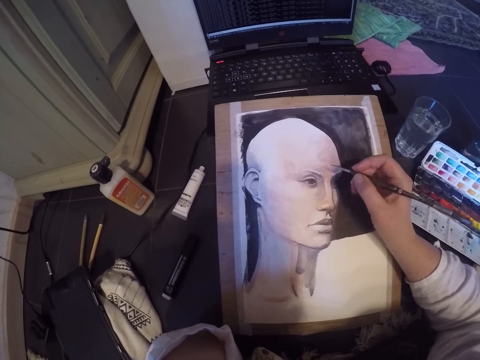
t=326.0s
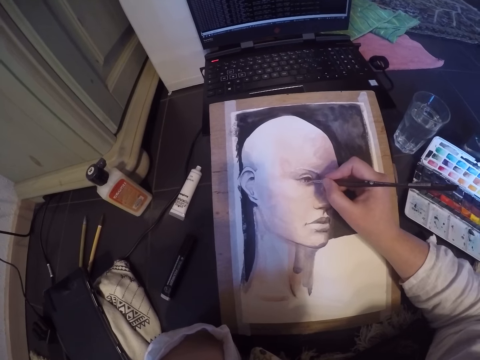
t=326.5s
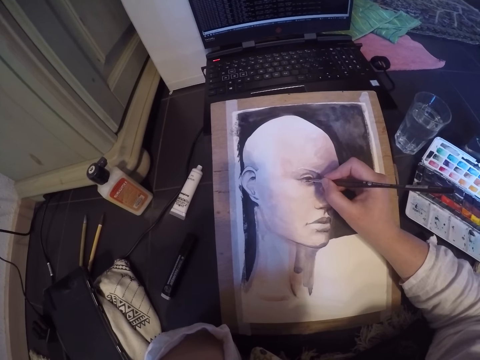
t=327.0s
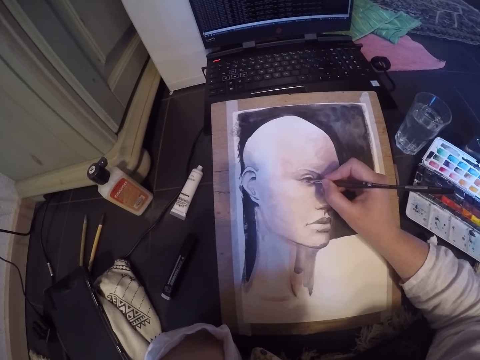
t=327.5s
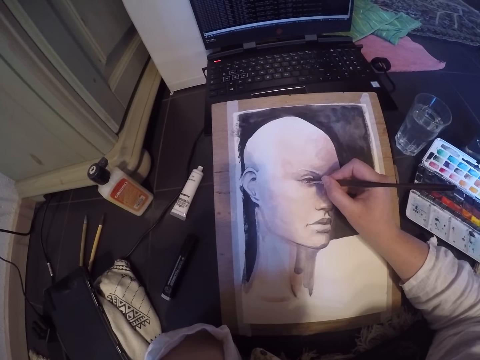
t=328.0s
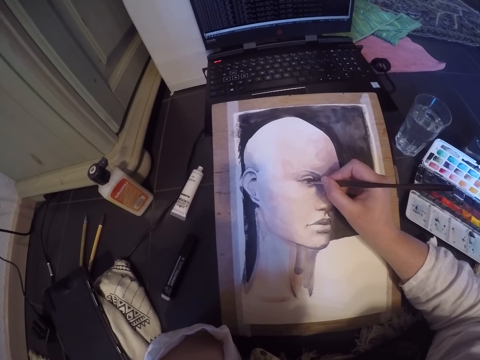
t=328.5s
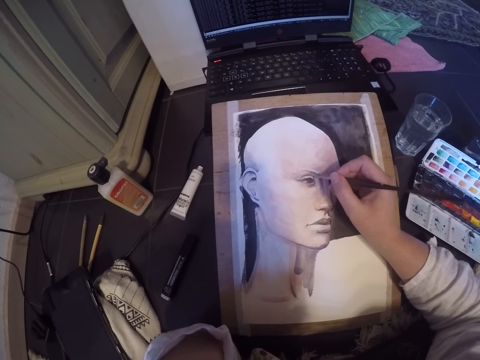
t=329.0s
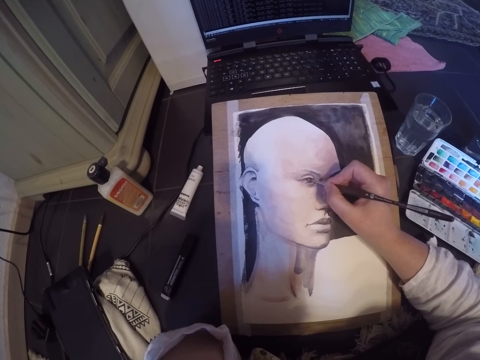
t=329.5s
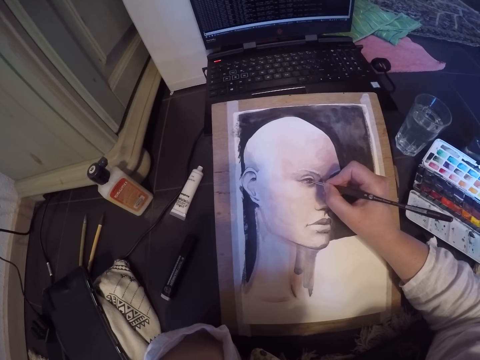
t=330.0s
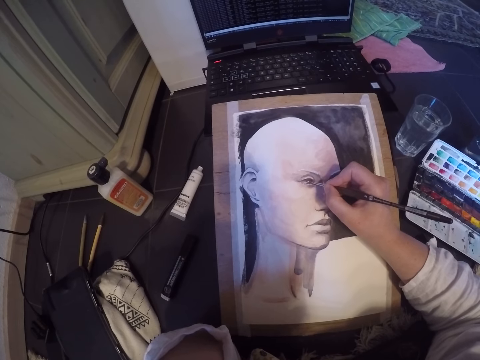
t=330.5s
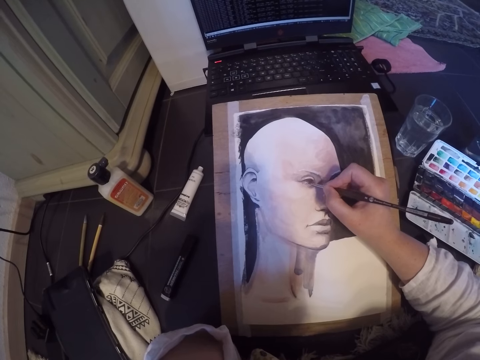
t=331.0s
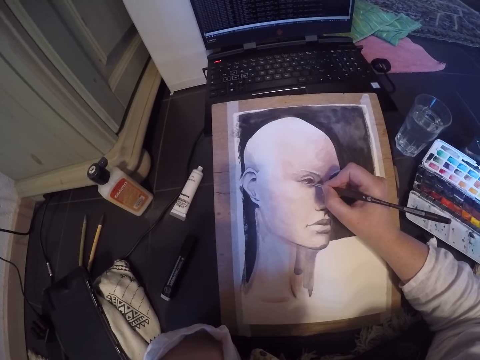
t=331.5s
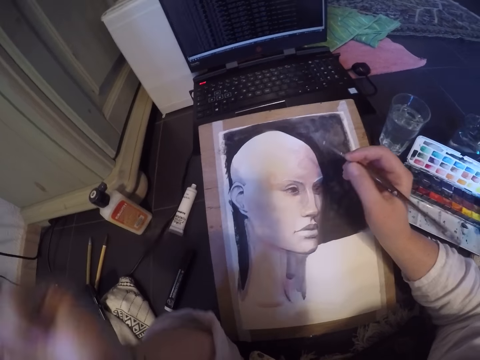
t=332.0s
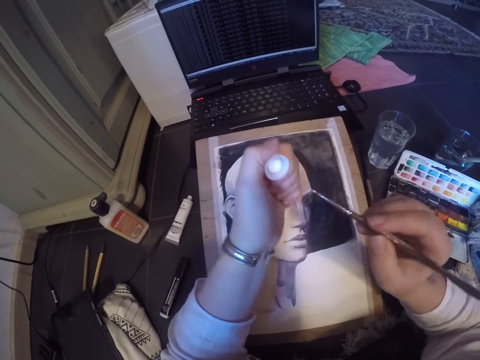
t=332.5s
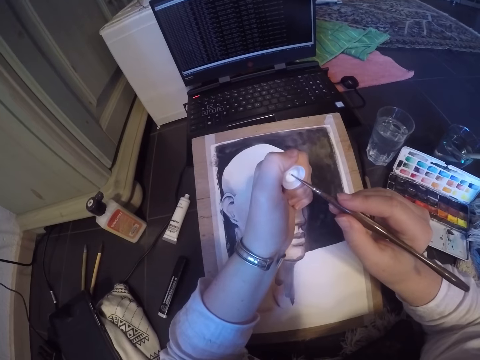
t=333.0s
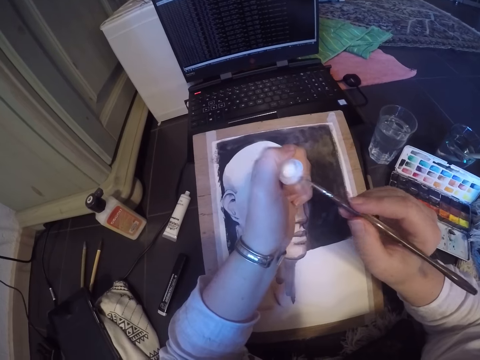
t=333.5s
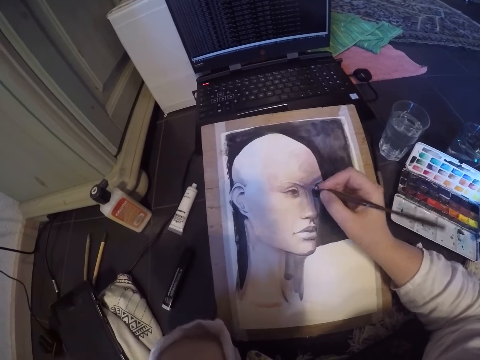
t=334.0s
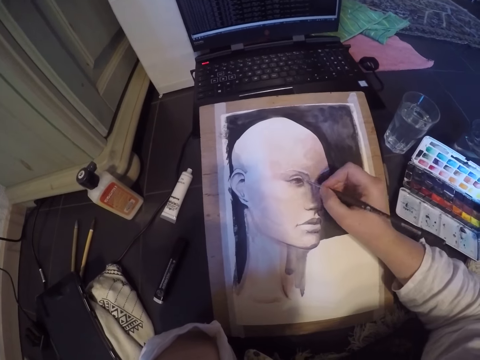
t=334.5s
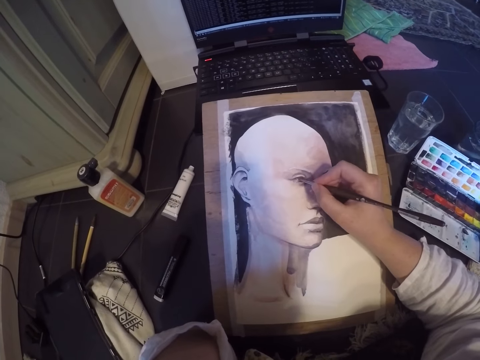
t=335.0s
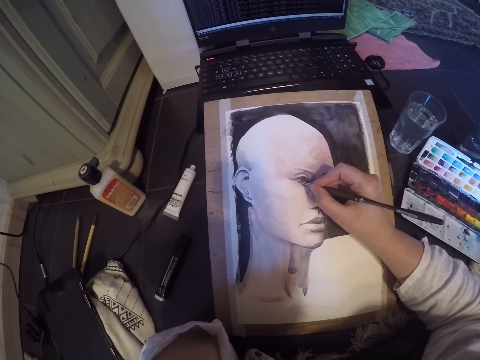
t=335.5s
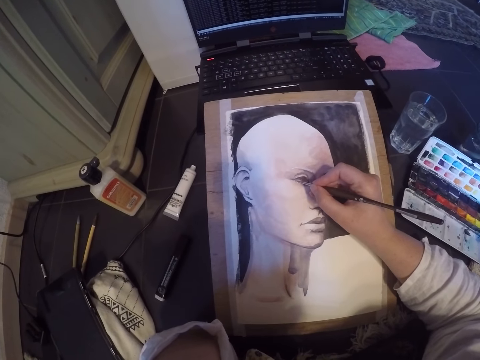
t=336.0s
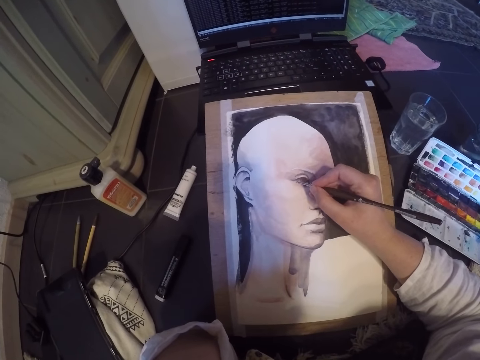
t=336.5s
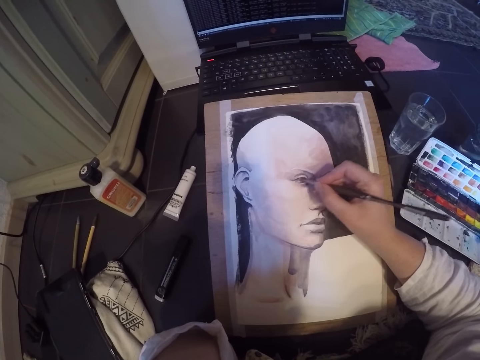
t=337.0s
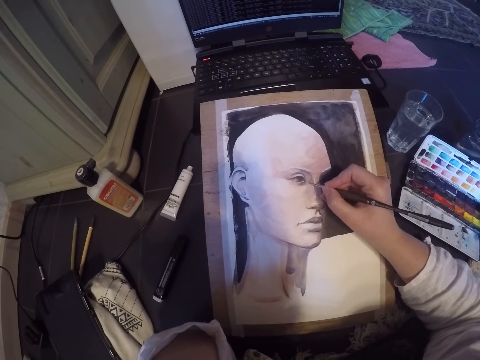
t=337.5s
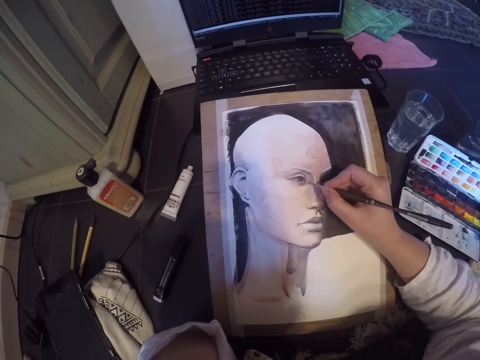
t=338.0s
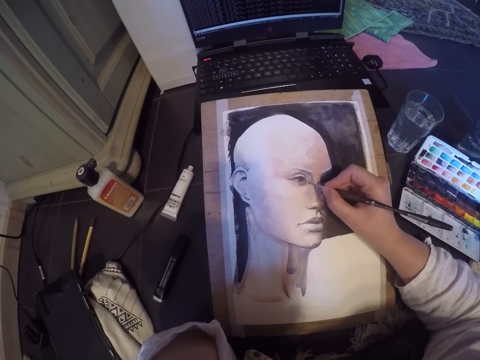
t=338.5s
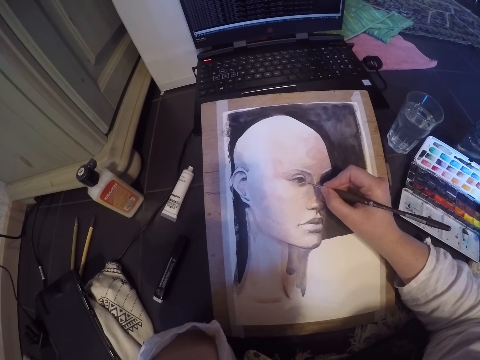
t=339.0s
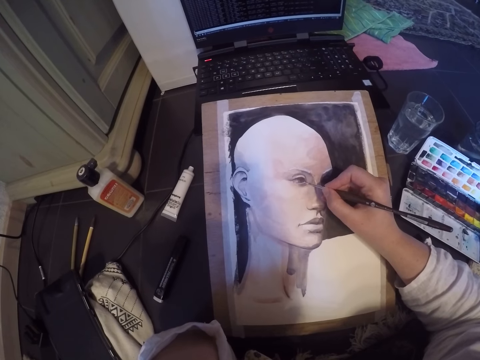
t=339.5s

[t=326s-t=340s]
The camera wearer paints the right eye of the image. They touch the paint in the tube cap with the brush. They paint the eye of the image.

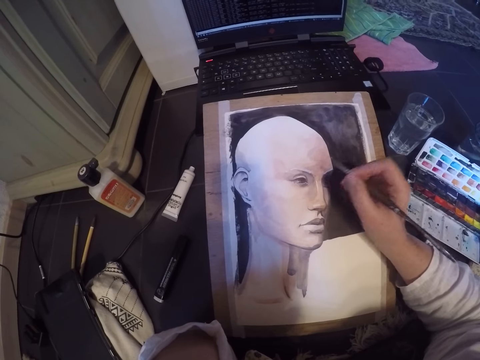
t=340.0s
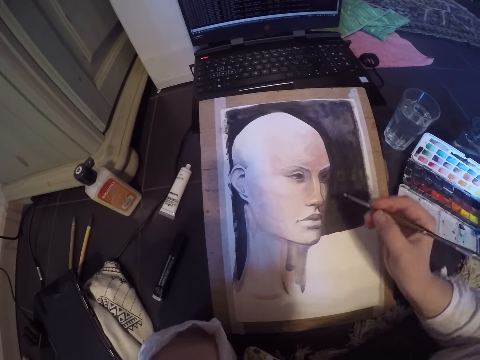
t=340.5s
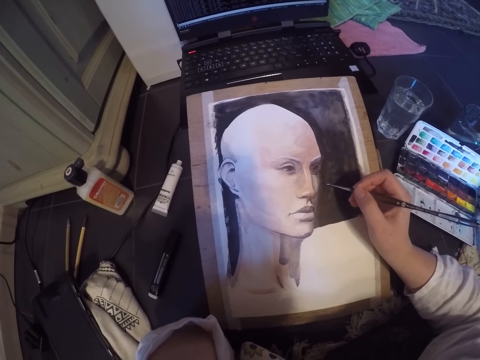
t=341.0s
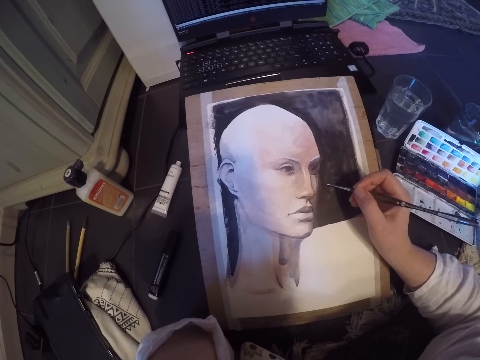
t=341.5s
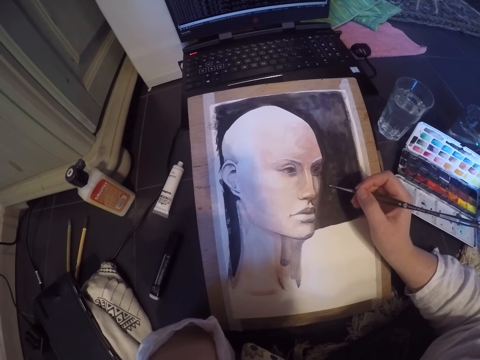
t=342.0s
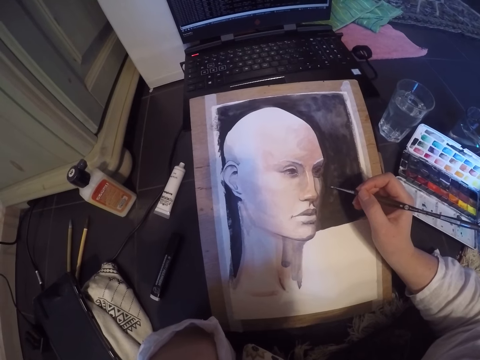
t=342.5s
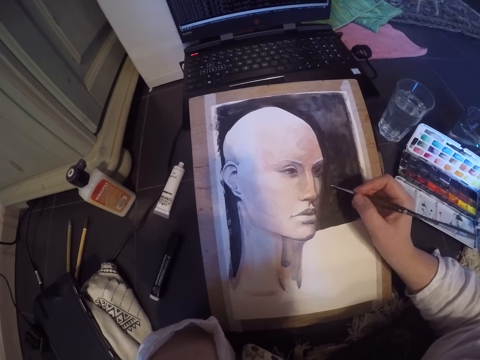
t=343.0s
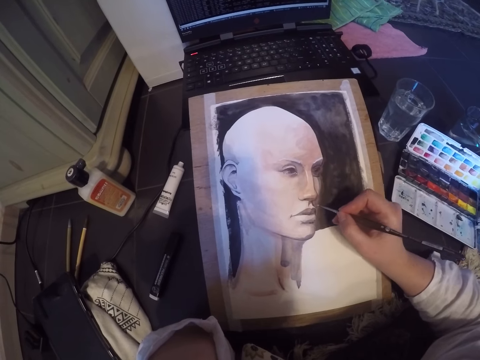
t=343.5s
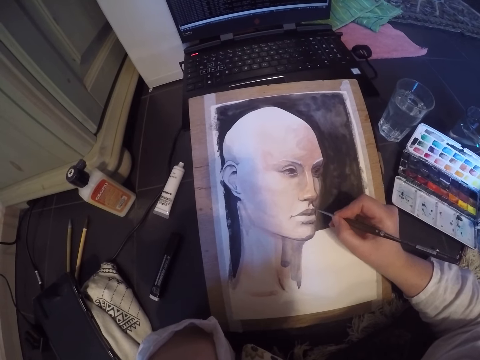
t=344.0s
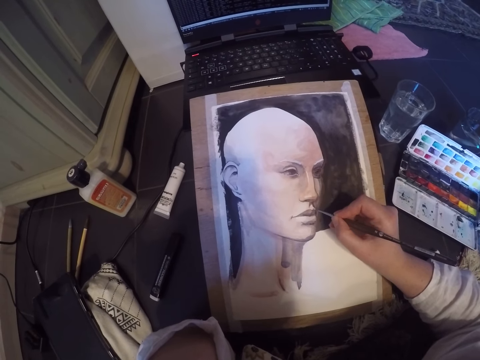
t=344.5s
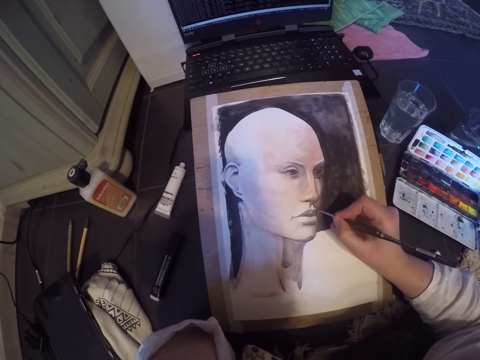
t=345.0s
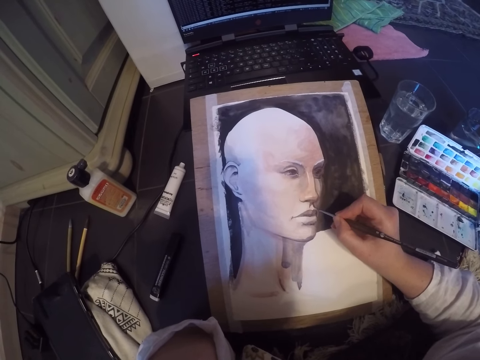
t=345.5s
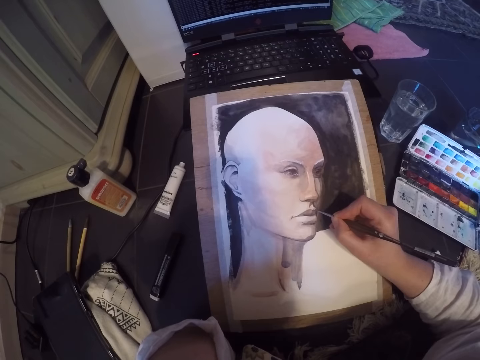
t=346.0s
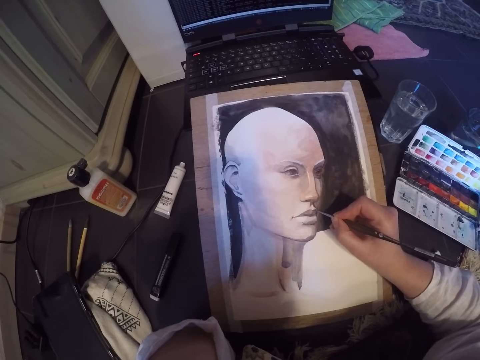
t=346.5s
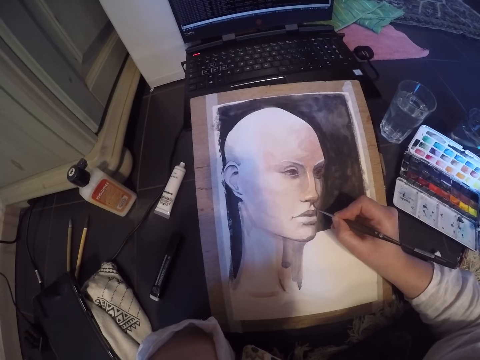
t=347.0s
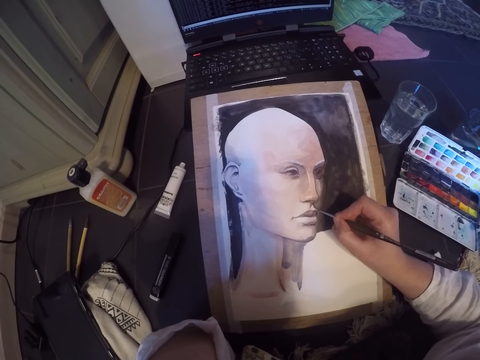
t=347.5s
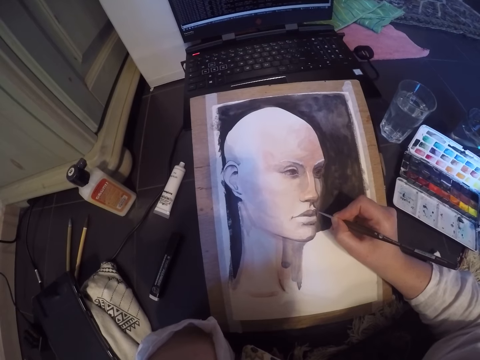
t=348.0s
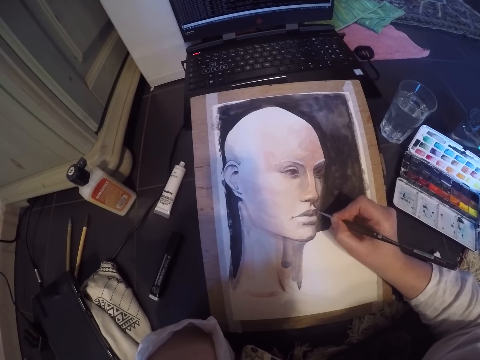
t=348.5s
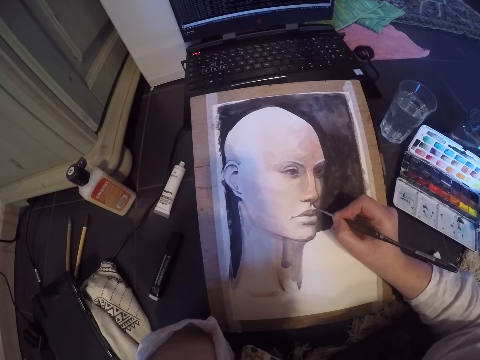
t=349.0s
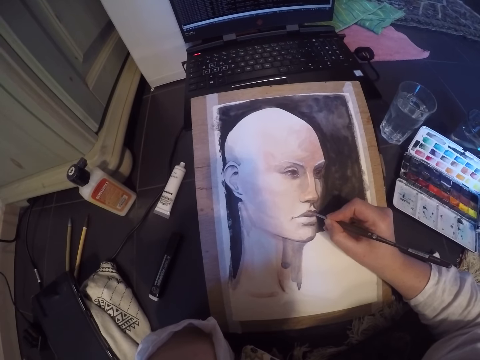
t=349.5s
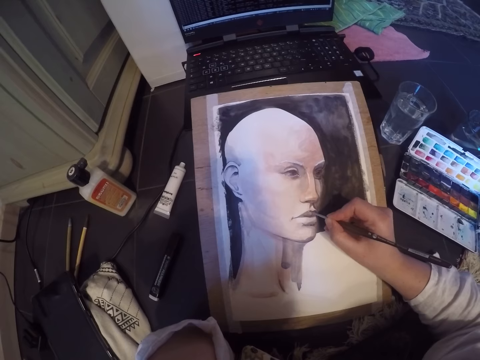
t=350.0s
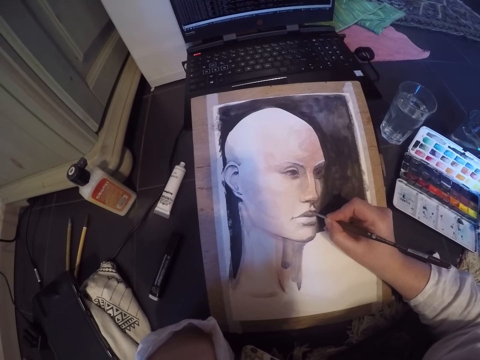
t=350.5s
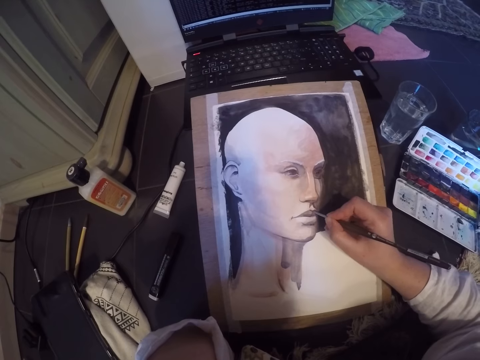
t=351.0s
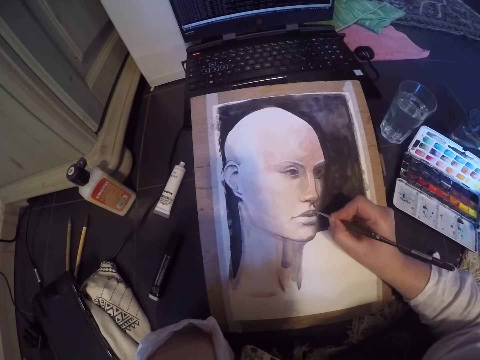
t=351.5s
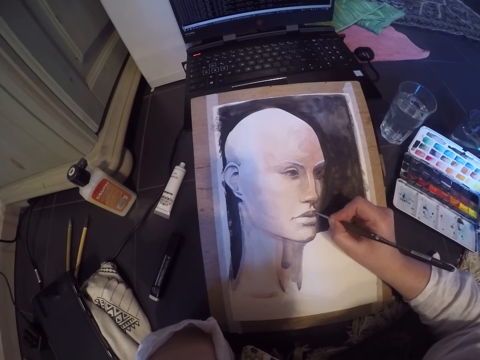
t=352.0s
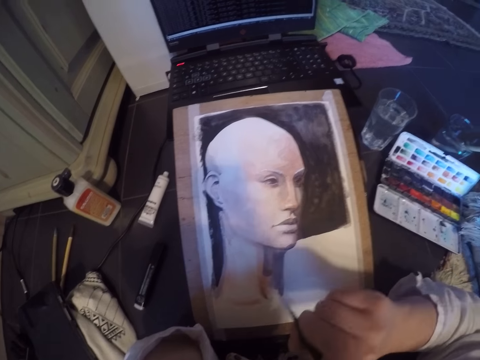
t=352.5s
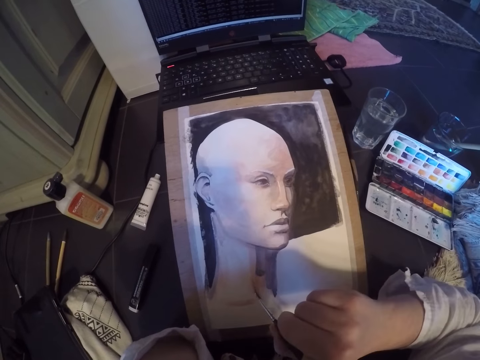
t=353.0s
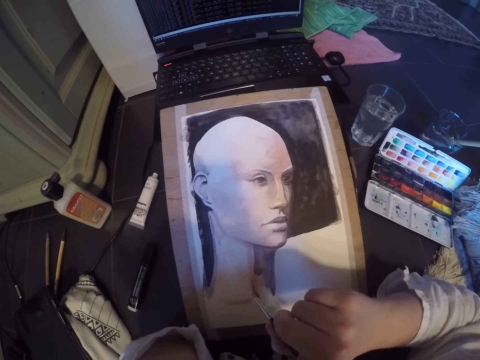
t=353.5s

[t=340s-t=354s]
The camera wearer stops painting the image. He paints the lips of the image. He paints the picture on the table with his right hand.
